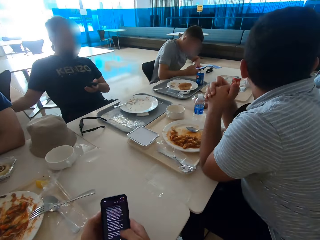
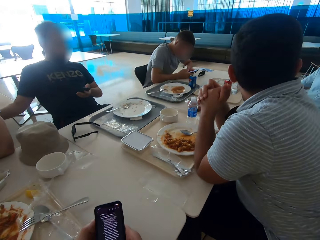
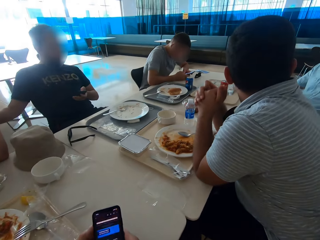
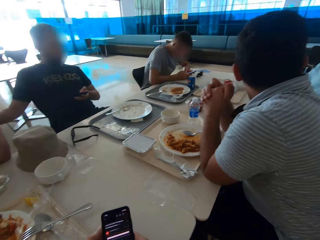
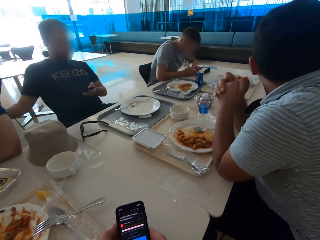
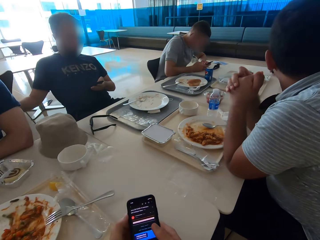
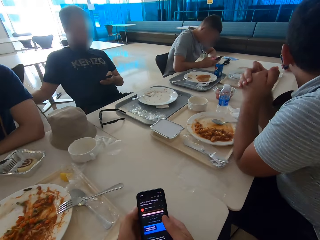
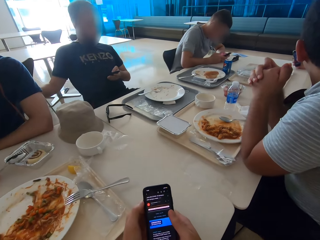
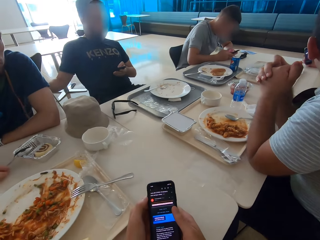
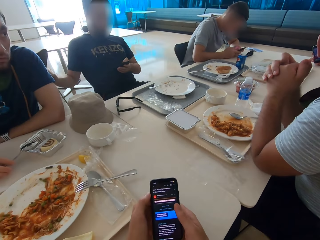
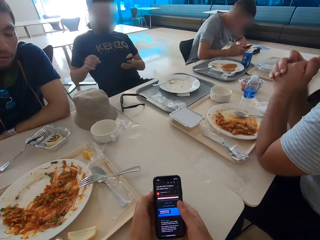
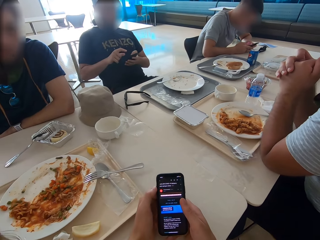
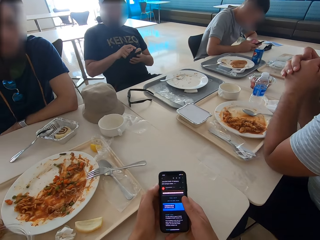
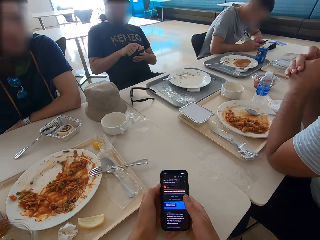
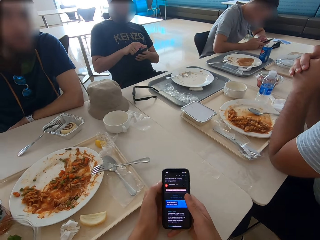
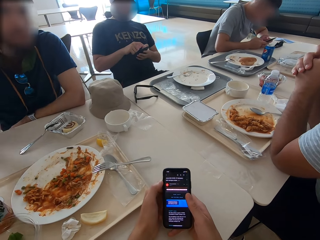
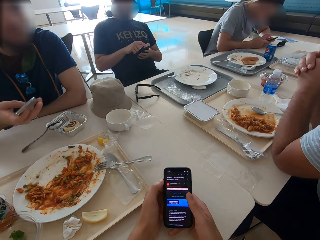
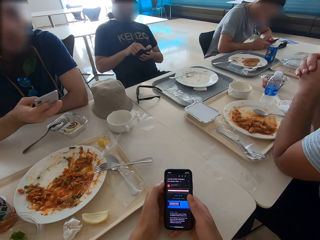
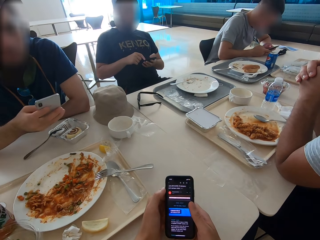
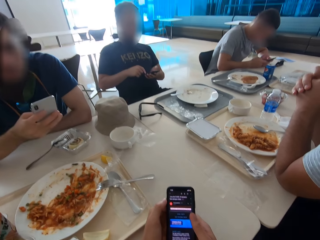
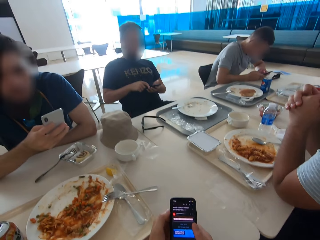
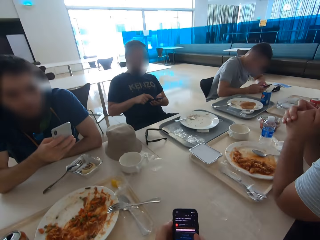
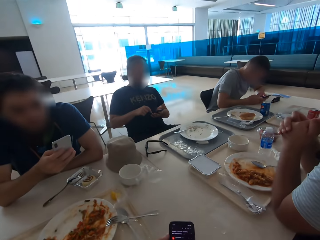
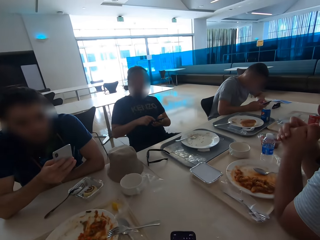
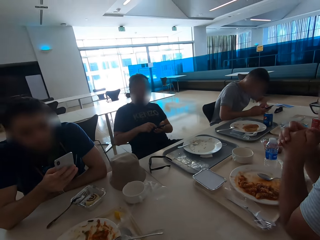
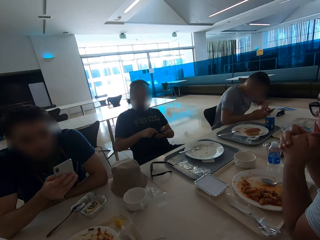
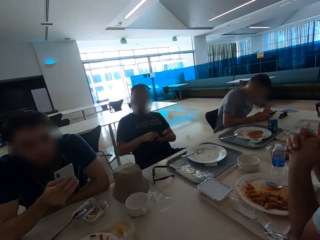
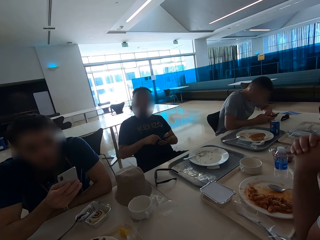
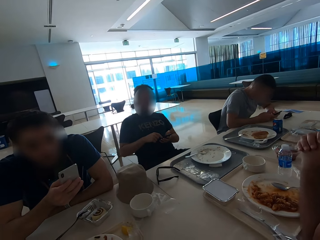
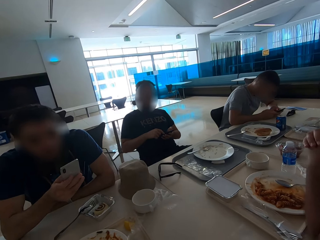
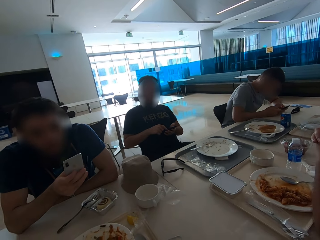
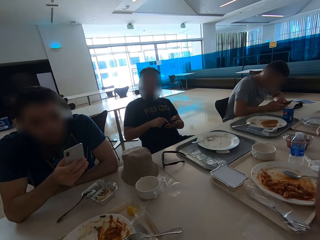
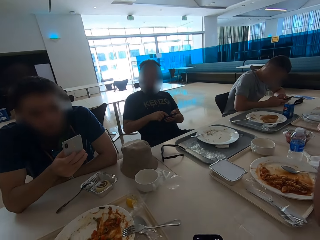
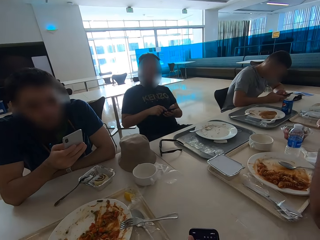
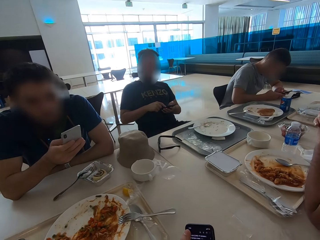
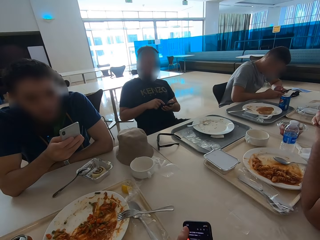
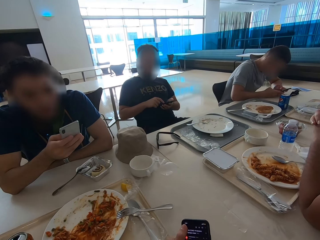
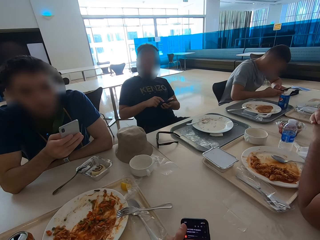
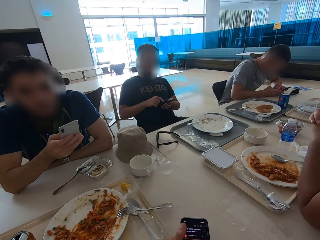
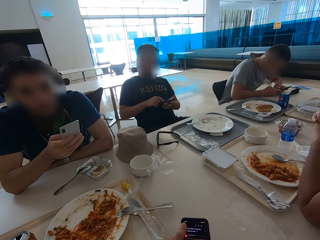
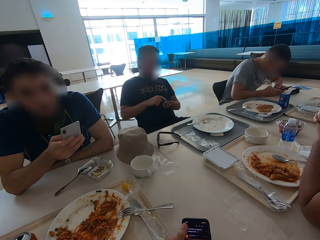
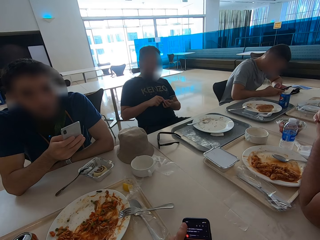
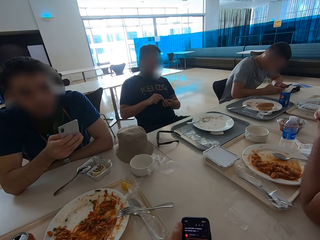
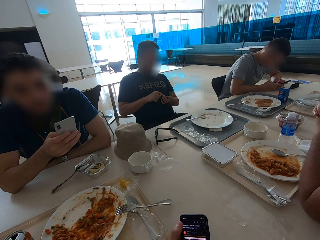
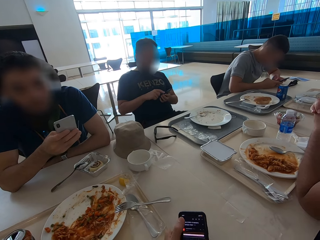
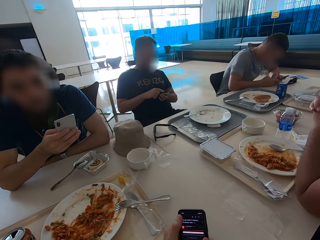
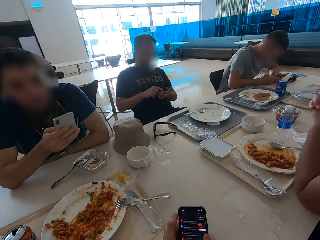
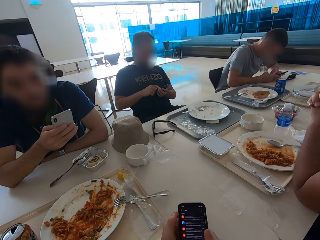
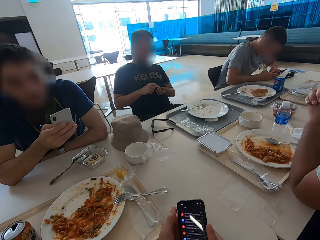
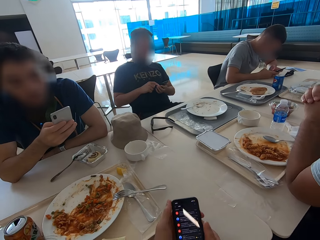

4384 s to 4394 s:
A man moves a dish on the table. Another man sits close to a third man. The camera wearer looks around. The first man leans a spoon on the dish. Another man swipes on his phone's screen. The first man holds a phone and swipes at the phone's screen. The camera wearer operates a mobile phone.

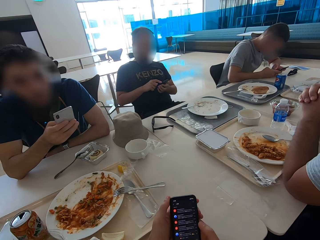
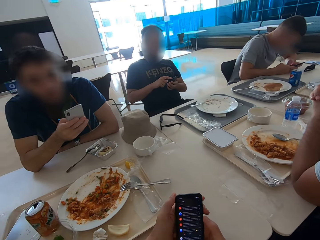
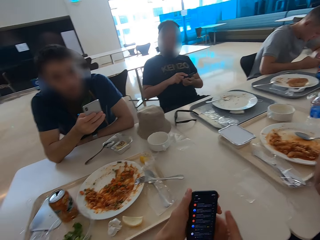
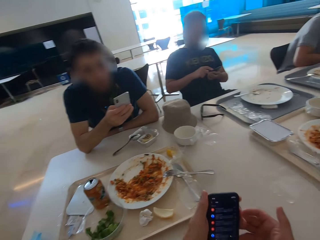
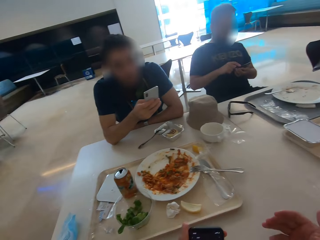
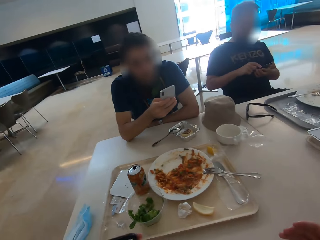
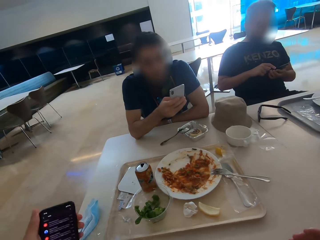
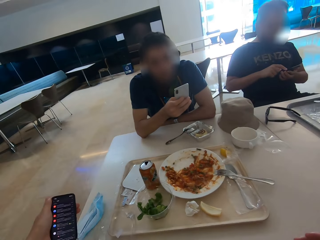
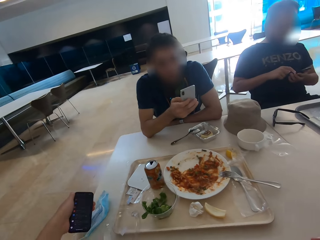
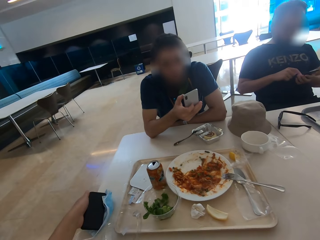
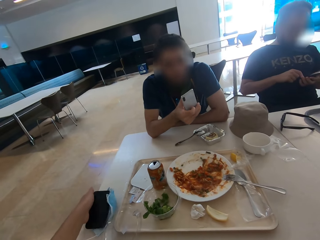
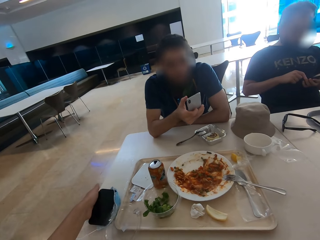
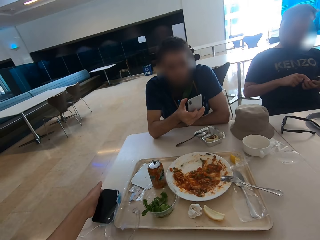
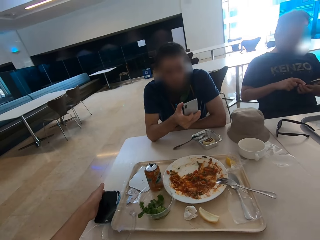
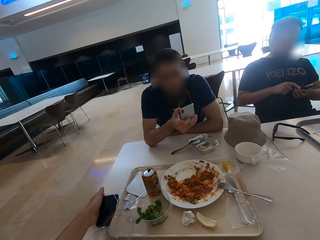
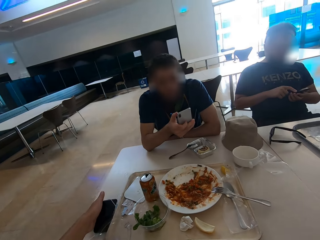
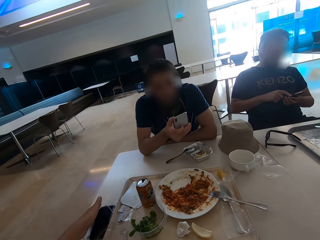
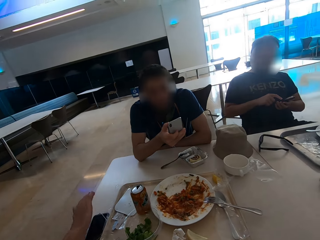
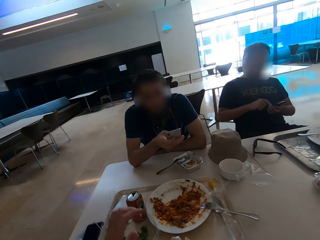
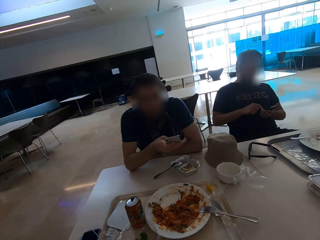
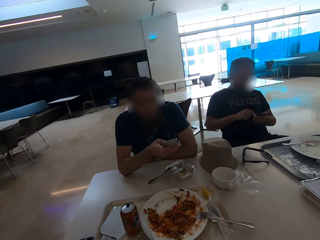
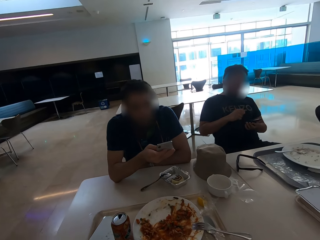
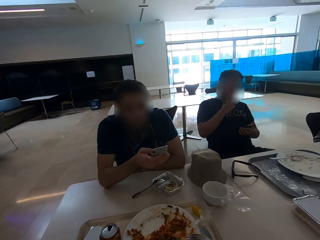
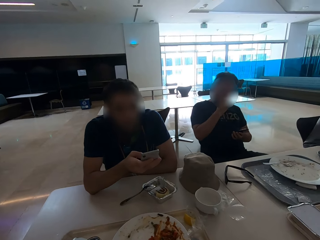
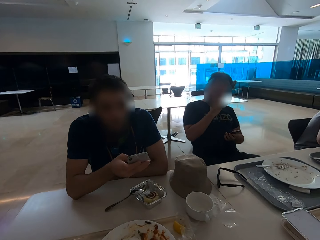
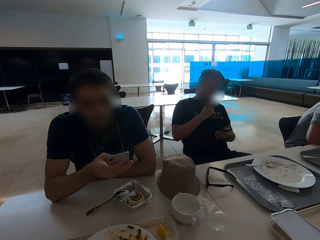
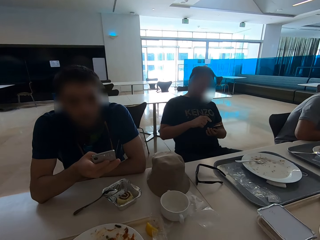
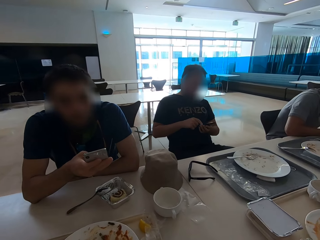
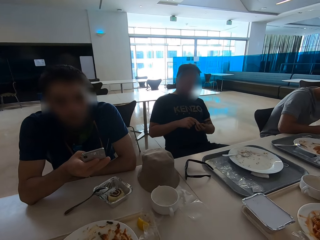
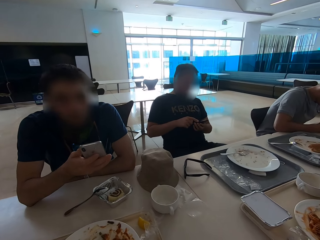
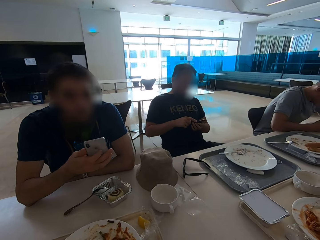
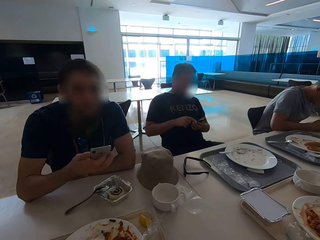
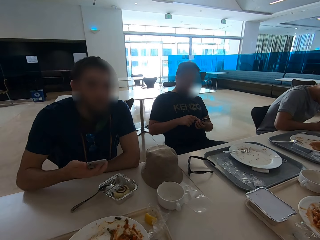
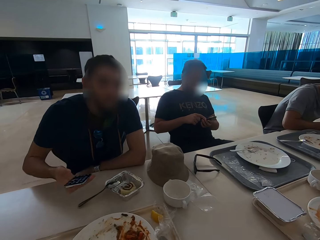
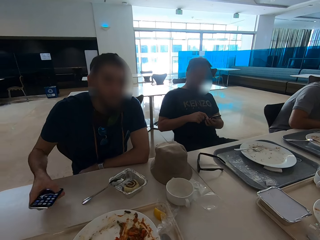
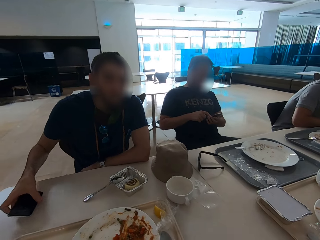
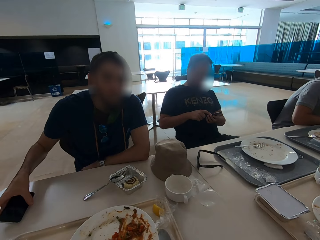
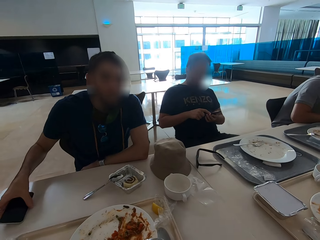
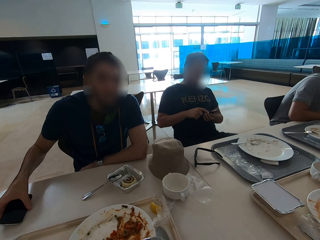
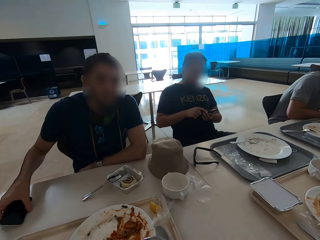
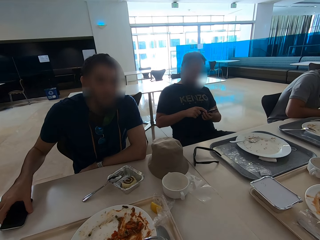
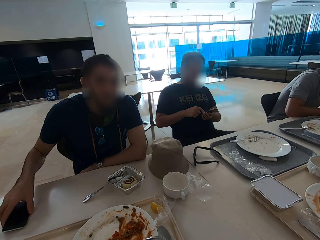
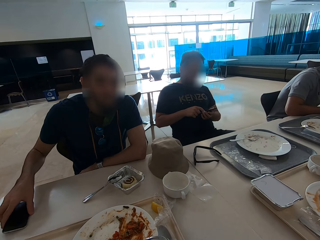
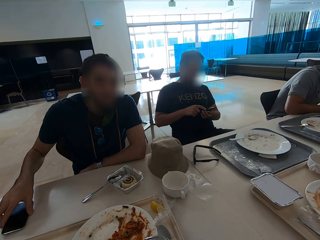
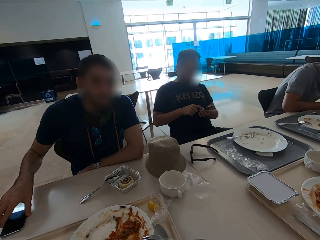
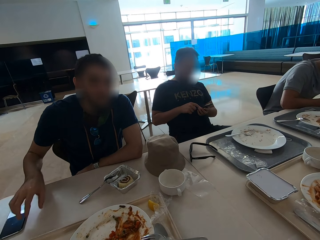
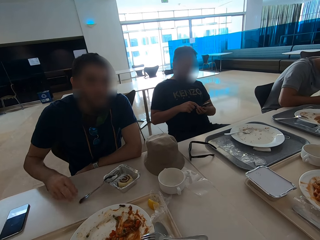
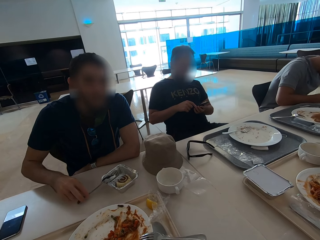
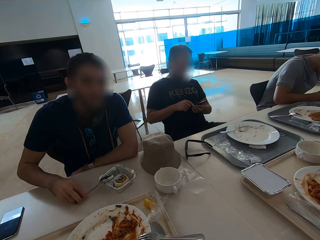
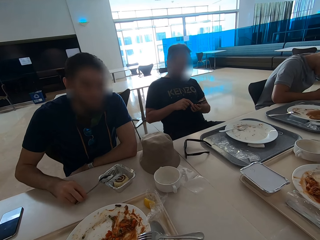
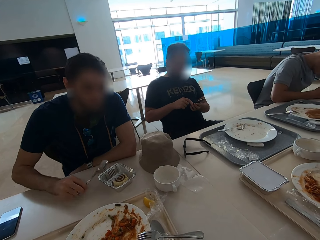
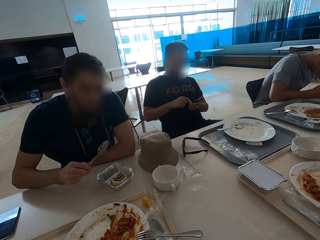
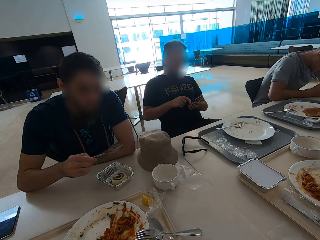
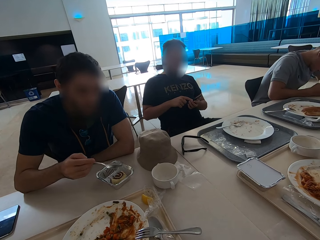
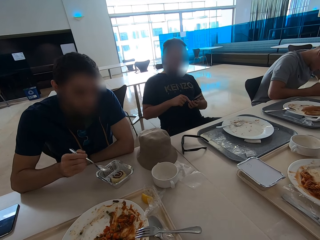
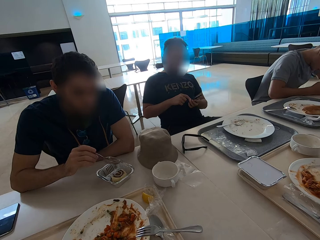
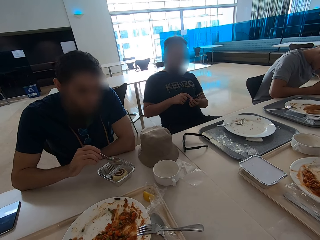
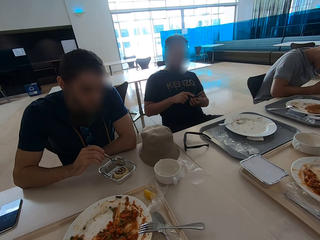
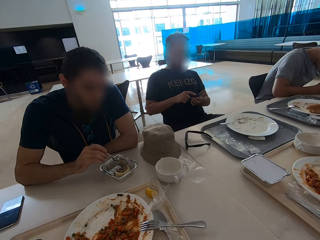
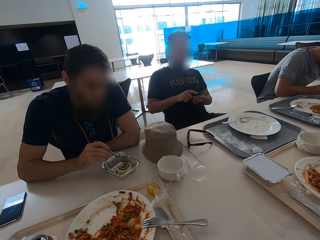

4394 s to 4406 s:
The camera wearer moves a hand. He puts his phone on the mask at the table. He looks around. A man scratches his face. Another man operates a mobile phone. The first man operates a mobile phone. A third man puts his phone on the table. The third man takes the spoon.
